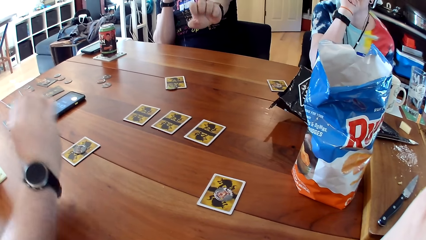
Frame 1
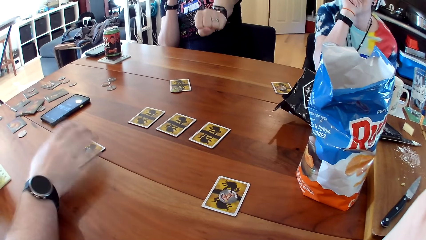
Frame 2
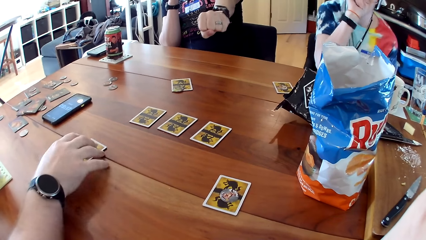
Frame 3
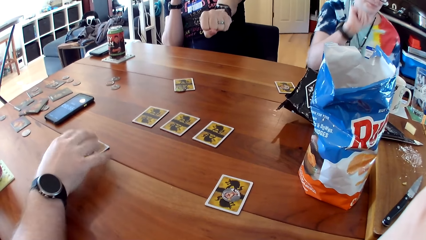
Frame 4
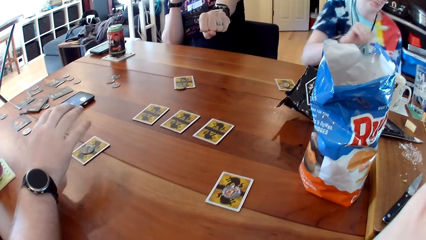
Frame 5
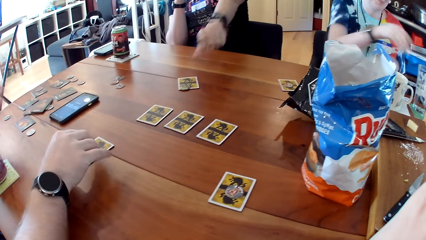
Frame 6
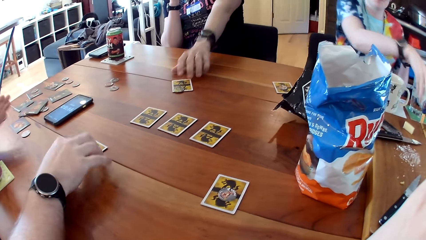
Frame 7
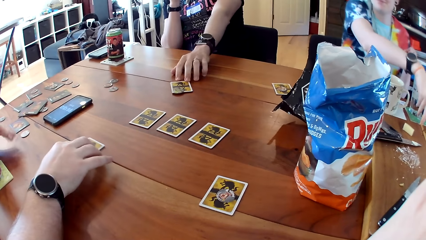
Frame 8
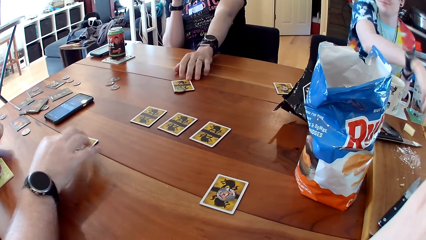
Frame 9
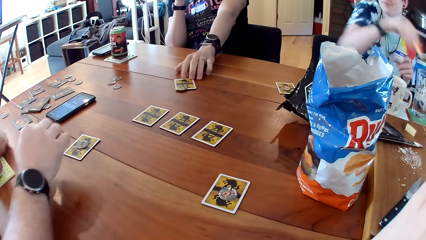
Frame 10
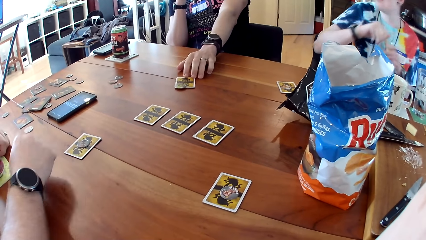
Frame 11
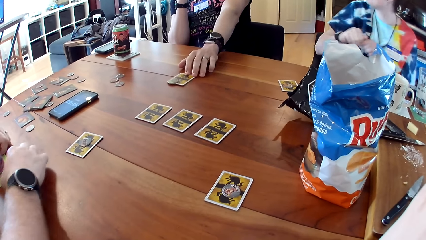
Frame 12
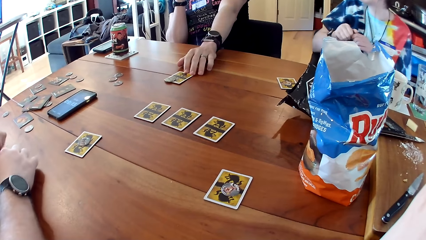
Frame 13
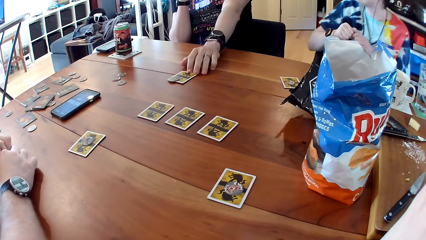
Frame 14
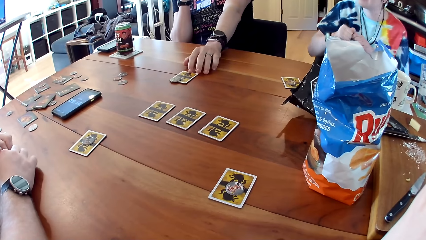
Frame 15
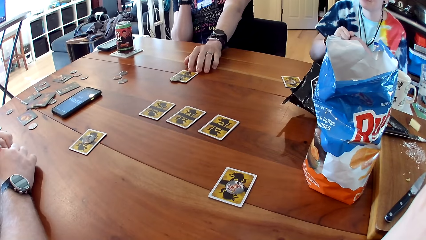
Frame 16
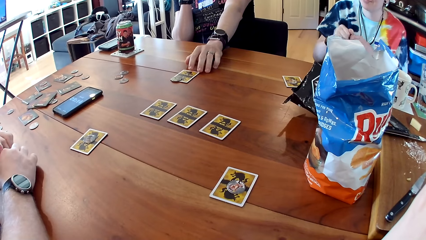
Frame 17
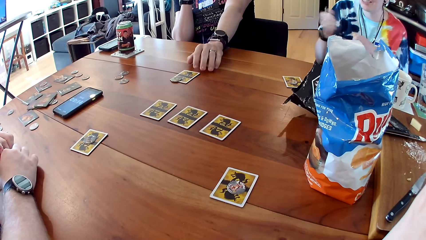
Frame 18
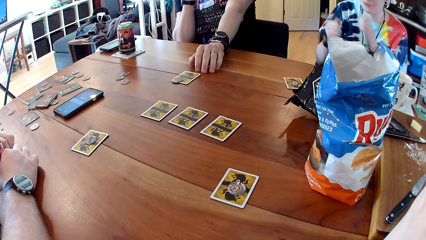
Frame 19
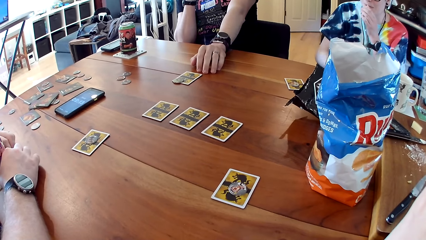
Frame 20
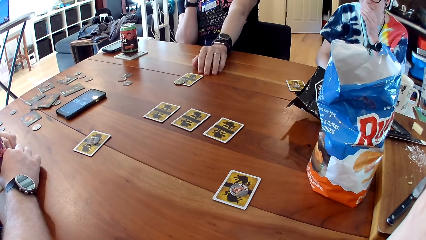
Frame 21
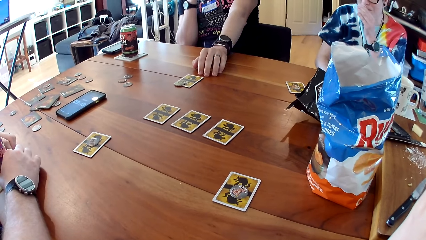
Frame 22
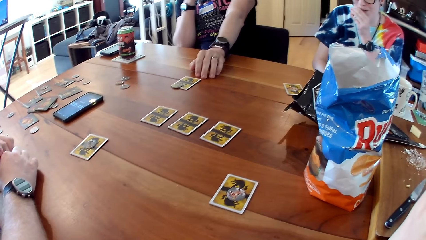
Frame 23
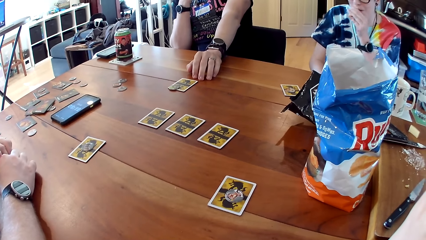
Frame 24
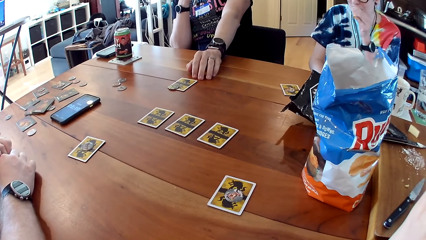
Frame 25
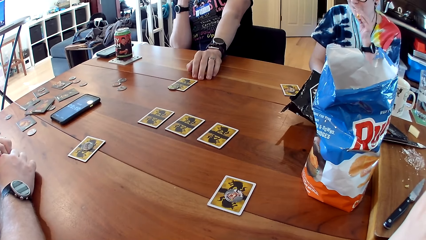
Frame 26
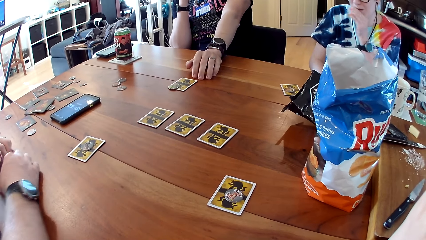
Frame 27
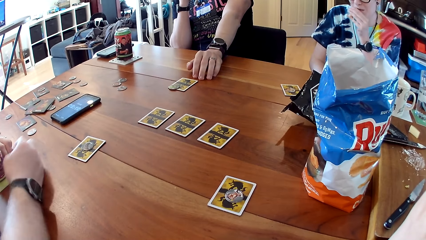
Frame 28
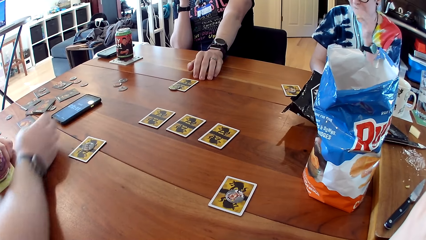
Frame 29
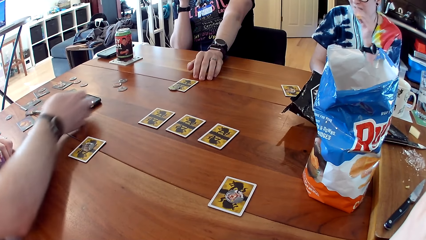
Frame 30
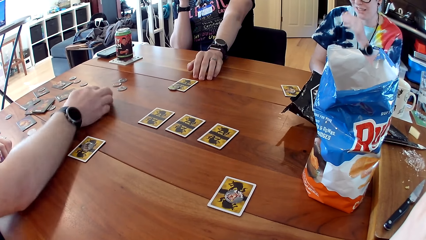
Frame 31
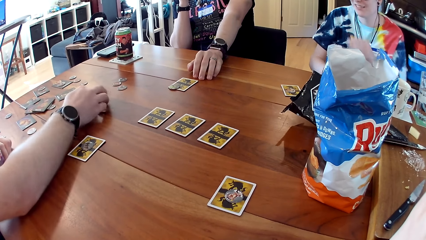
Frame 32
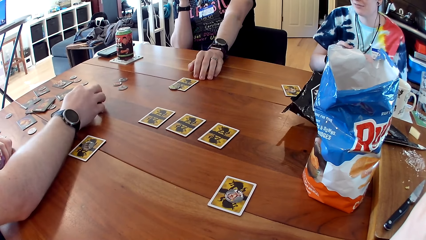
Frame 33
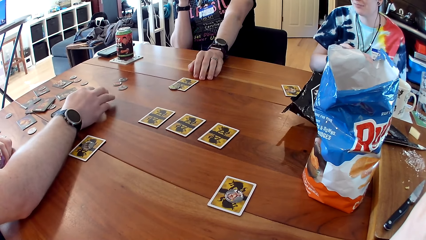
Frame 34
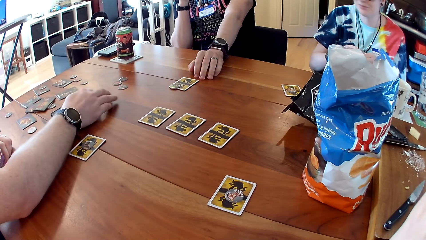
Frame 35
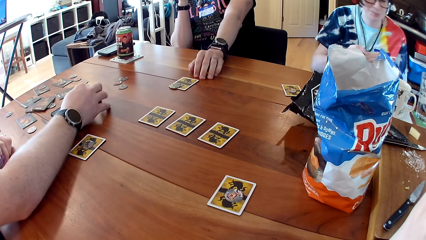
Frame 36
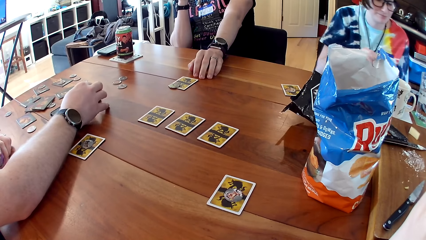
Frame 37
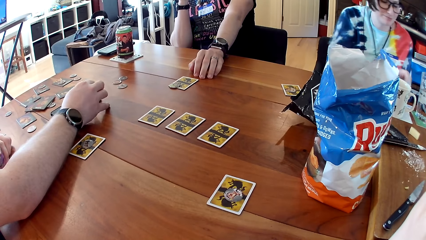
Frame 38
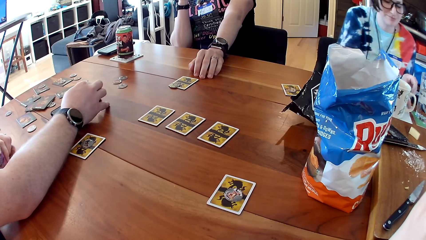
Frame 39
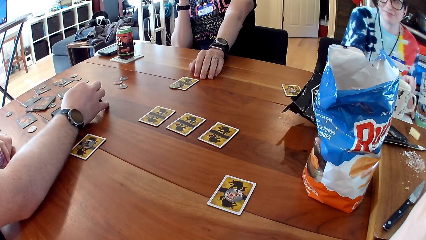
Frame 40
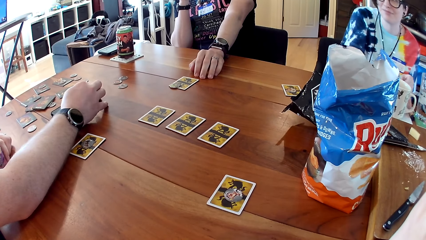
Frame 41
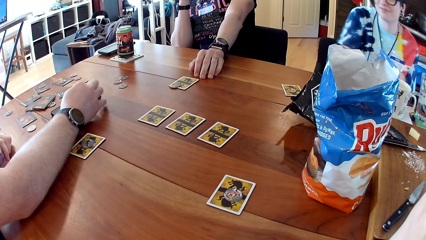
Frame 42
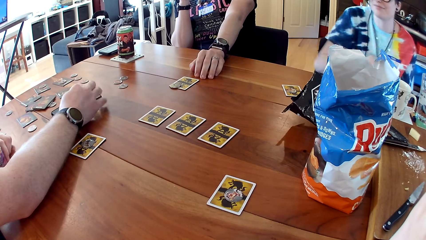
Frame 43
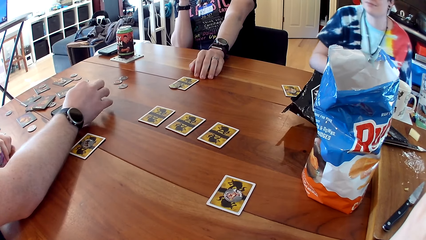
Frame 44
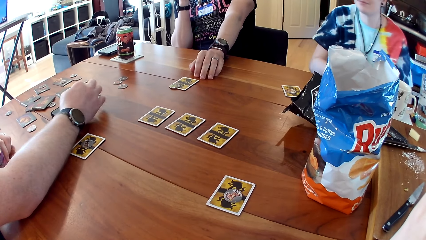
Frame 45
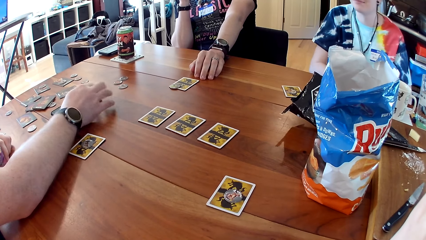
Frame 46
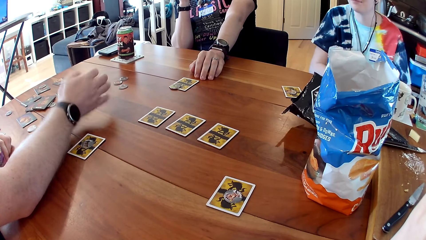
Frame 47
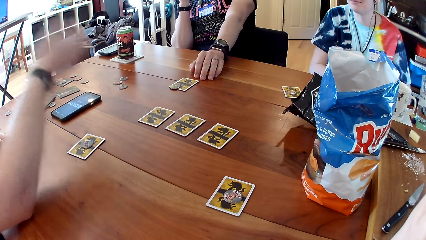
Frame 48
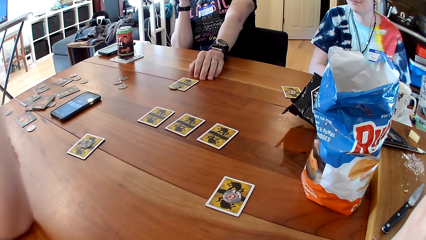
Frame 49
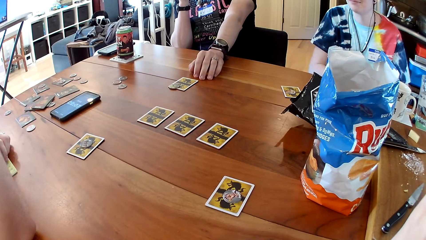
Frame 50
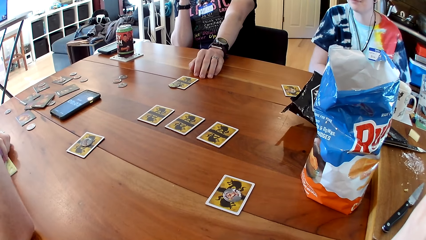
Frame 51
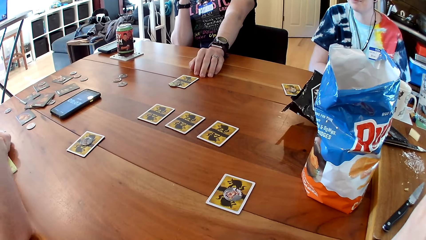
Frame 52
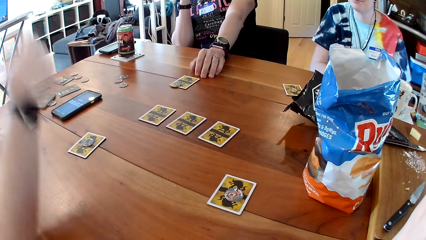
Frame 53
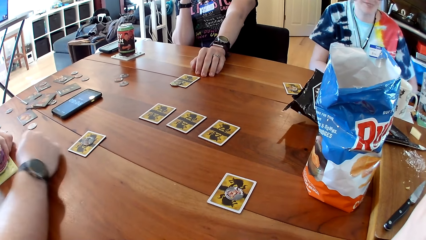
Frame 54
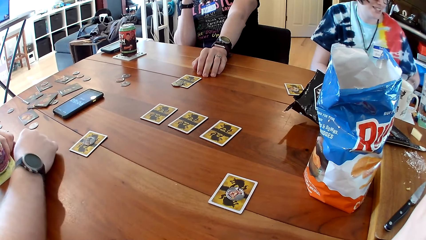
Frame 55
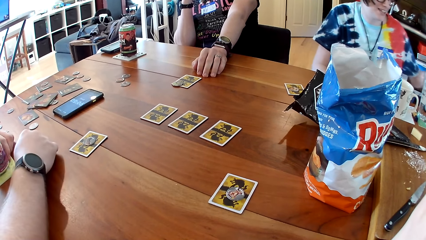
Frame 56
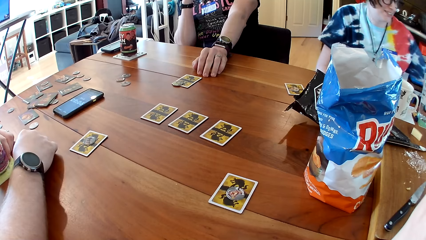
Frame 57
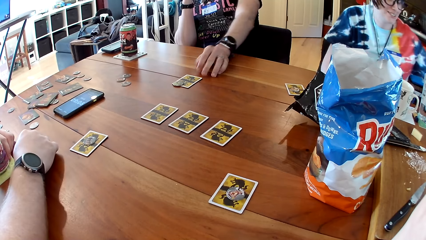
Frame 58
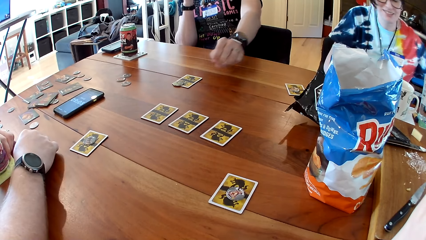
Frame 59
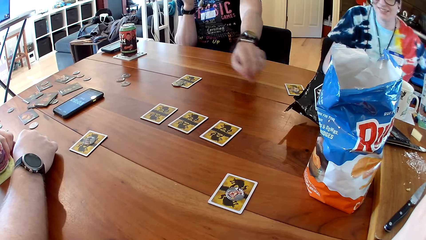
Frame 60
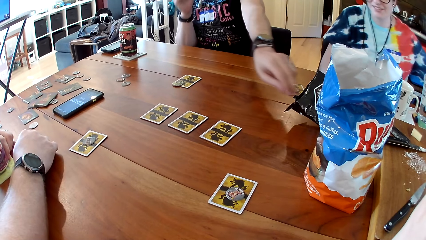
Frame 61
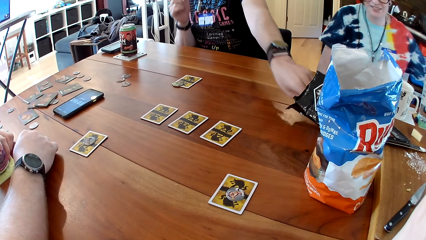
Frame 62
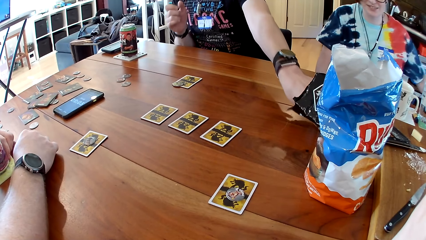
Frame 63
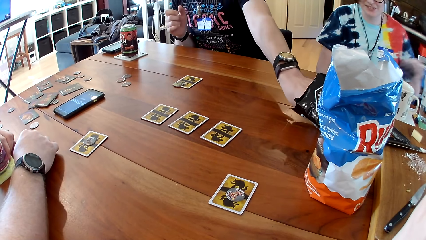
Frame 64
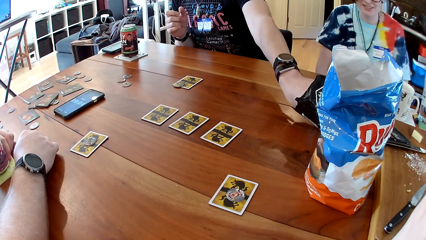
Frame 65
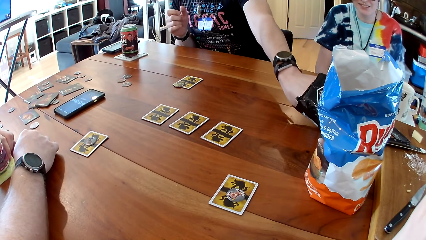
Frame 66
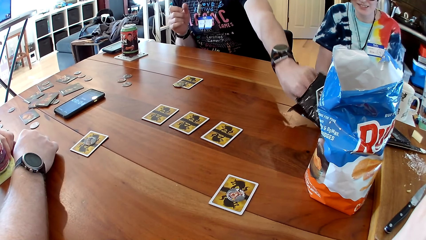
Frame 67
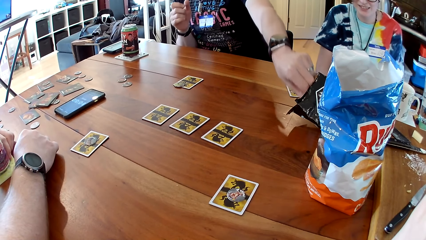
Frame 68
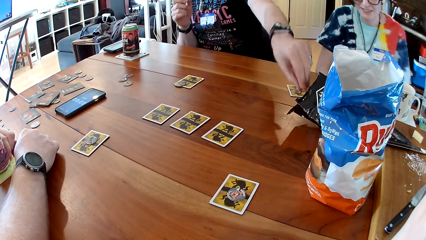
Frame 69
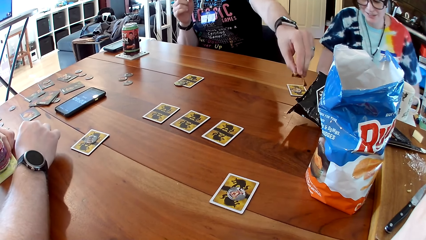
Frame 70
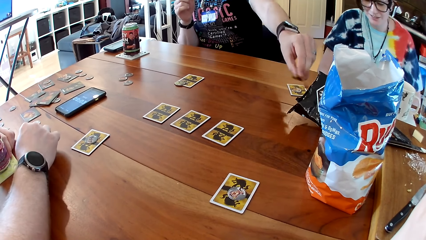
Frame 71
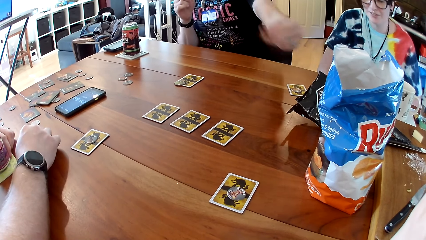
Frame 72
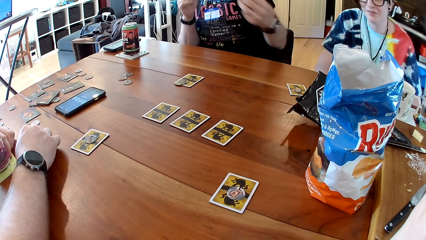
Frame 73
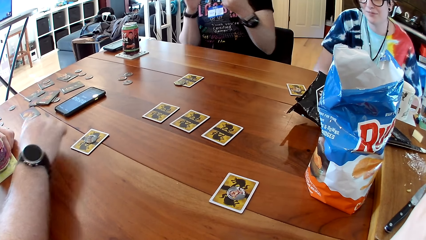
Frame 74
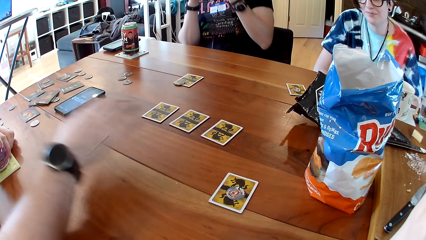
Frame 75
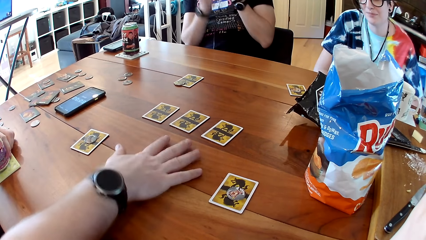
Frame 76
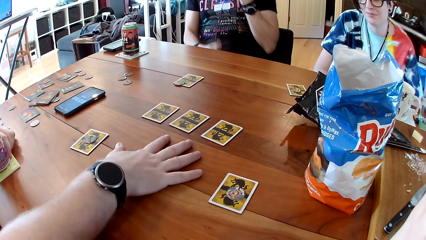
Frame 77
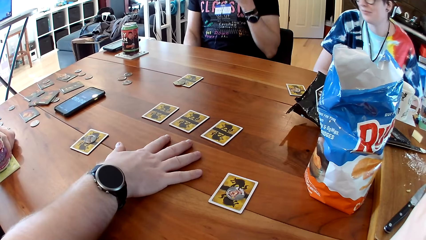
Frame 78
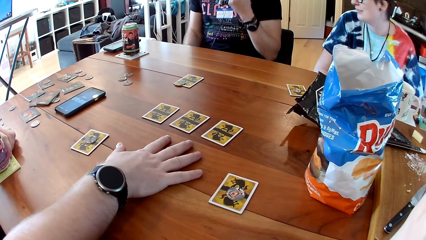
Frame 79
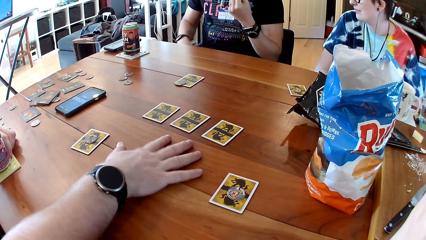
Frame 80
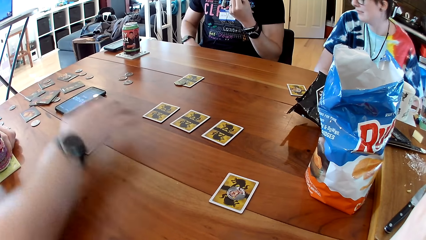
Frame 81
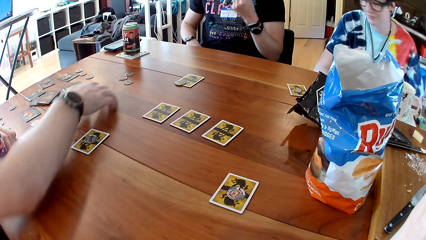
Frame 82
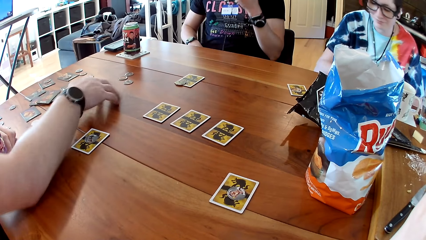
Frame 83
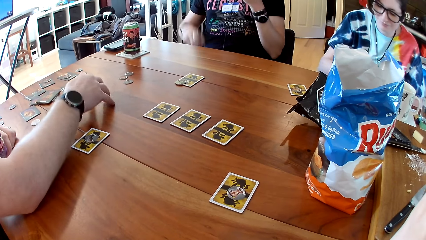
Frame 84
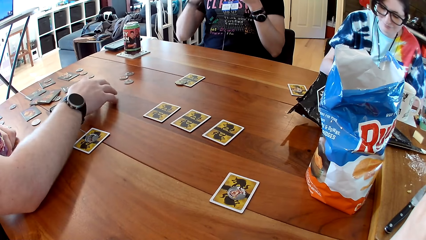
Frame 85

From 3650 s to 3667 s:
The man touches the card on the table with his right hand. The woman picks up a lip balm on the table with her right hand. Another man touches the card on the table with his left hand. The woman opens the lip balm with her hands. The woman applies the lip balm on her lips with her left hand. The woman closes the lip balm with her hands. The first man operates a phone on the table with his right hand. The woman places the lip balm on the table with her left hand. The other man takes a cracker from a pack of crackers on the table with his left hand.
